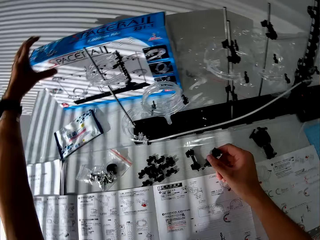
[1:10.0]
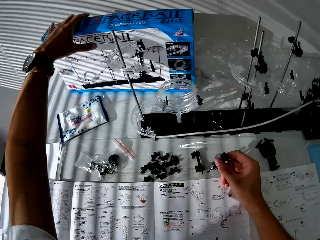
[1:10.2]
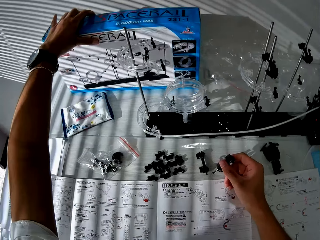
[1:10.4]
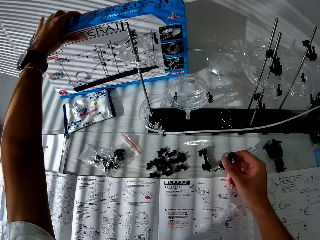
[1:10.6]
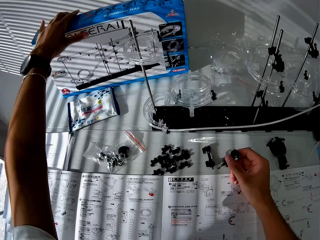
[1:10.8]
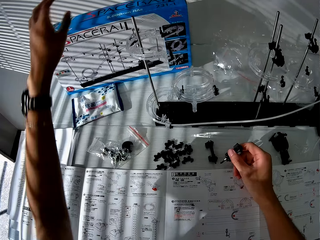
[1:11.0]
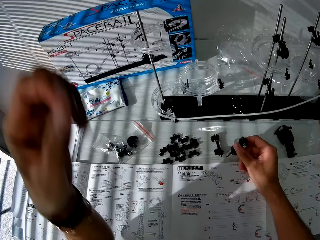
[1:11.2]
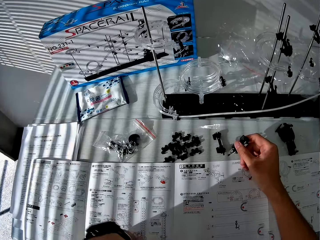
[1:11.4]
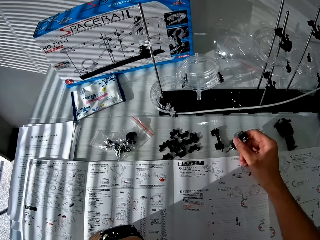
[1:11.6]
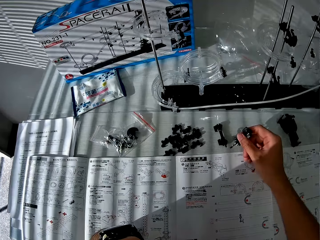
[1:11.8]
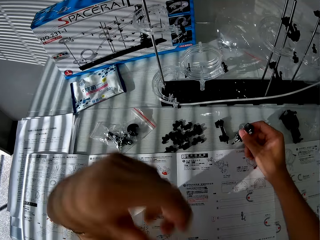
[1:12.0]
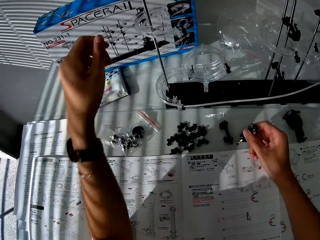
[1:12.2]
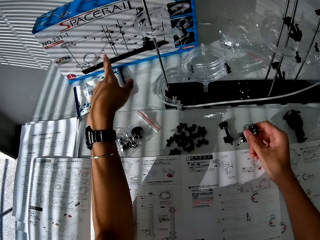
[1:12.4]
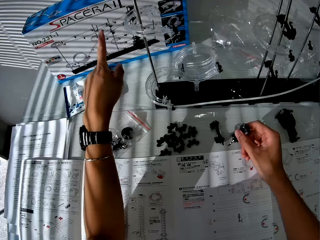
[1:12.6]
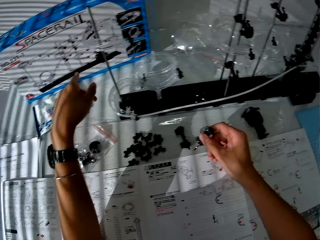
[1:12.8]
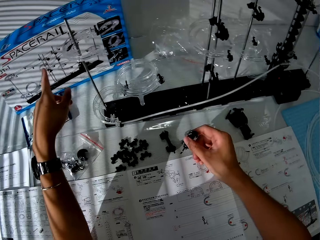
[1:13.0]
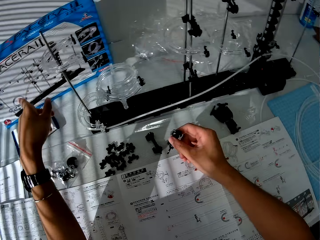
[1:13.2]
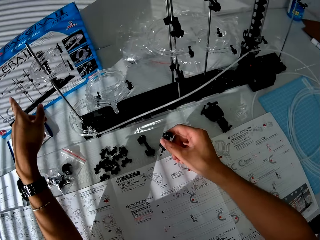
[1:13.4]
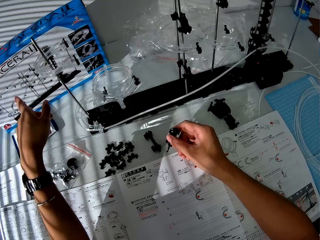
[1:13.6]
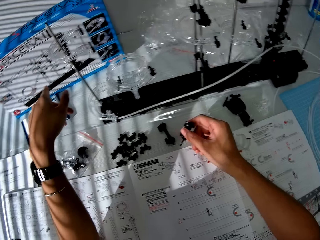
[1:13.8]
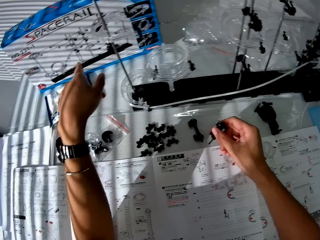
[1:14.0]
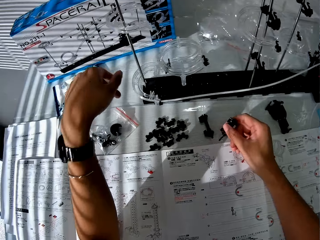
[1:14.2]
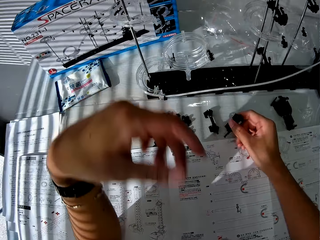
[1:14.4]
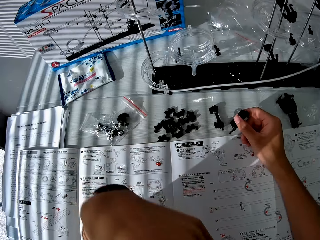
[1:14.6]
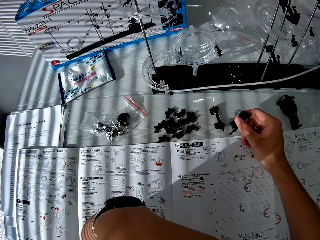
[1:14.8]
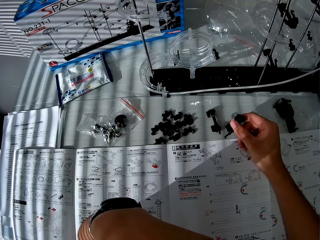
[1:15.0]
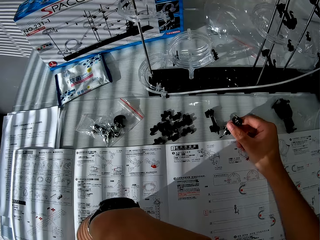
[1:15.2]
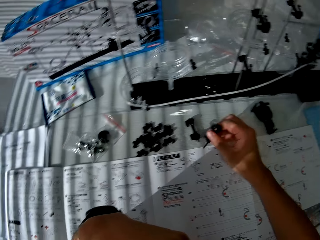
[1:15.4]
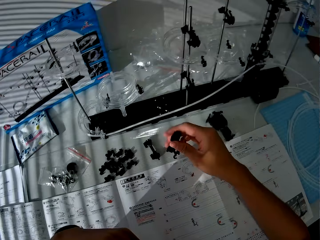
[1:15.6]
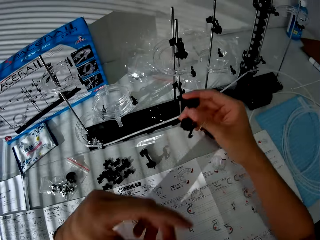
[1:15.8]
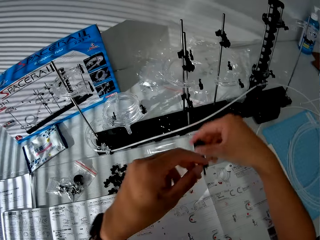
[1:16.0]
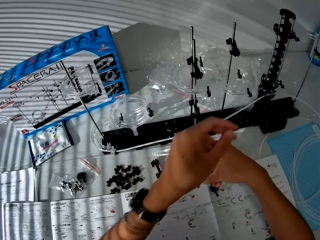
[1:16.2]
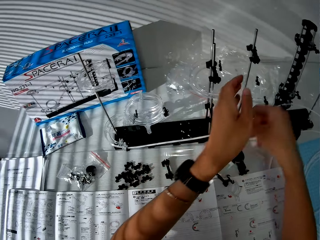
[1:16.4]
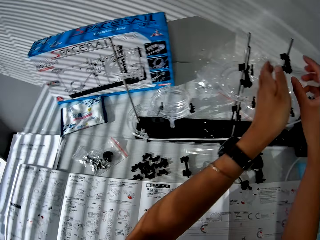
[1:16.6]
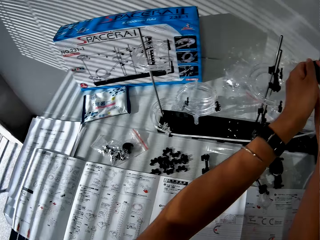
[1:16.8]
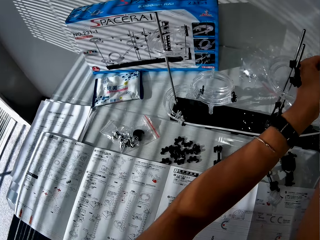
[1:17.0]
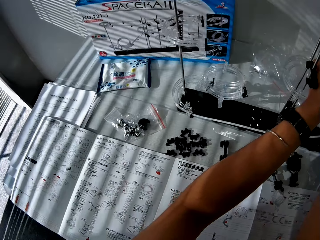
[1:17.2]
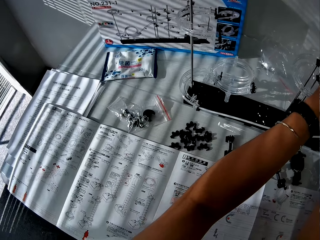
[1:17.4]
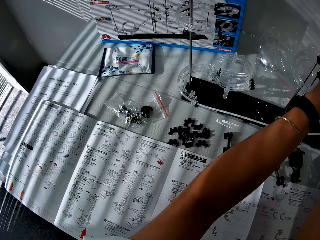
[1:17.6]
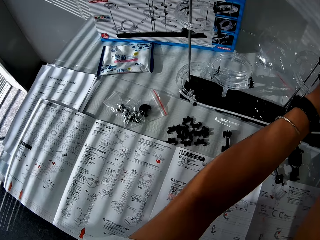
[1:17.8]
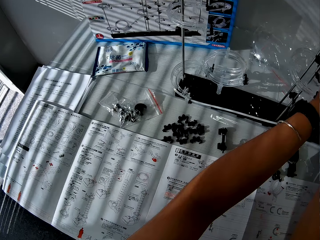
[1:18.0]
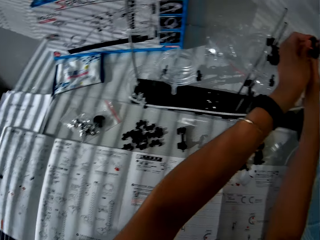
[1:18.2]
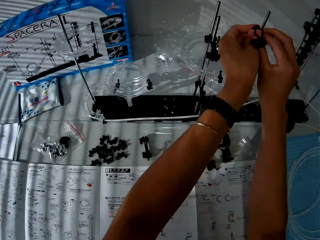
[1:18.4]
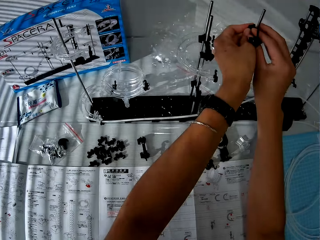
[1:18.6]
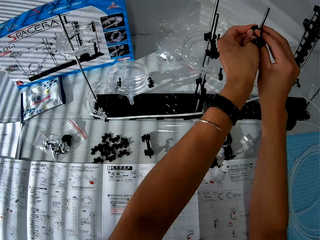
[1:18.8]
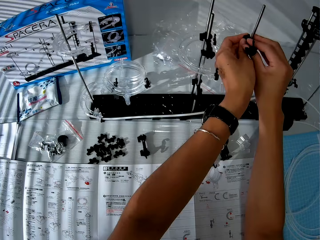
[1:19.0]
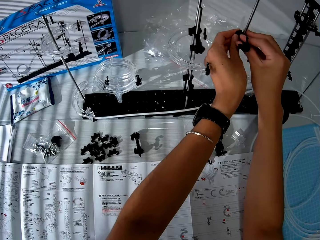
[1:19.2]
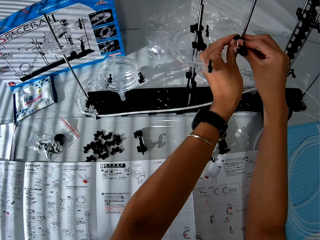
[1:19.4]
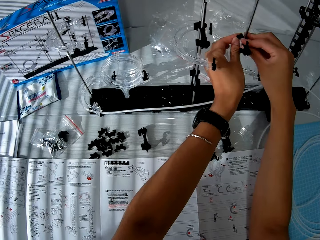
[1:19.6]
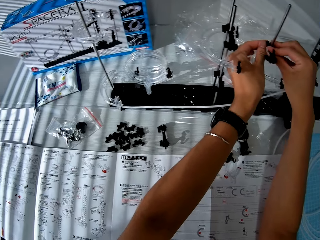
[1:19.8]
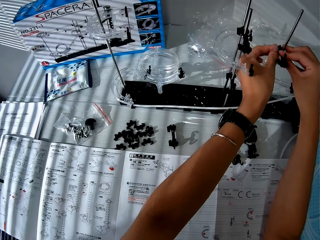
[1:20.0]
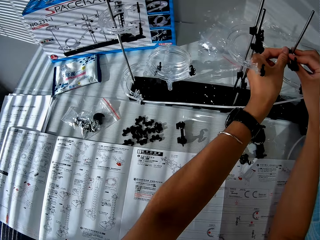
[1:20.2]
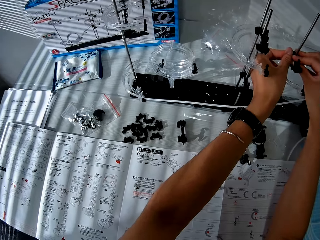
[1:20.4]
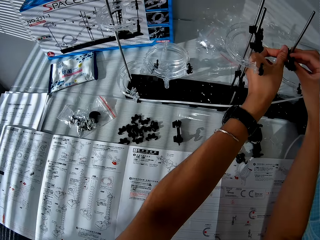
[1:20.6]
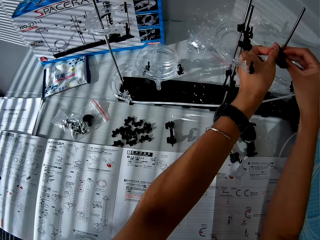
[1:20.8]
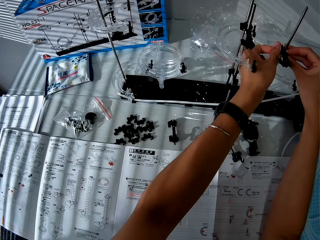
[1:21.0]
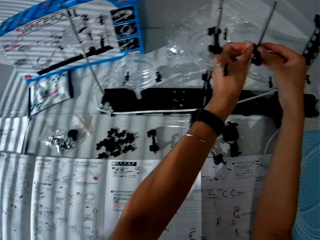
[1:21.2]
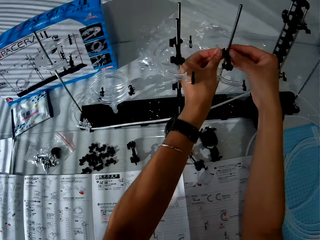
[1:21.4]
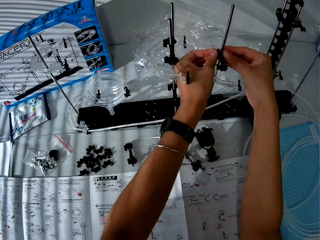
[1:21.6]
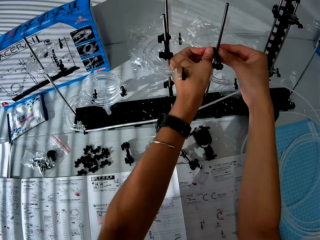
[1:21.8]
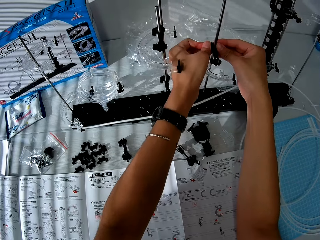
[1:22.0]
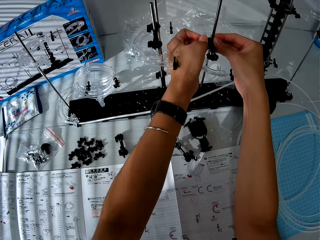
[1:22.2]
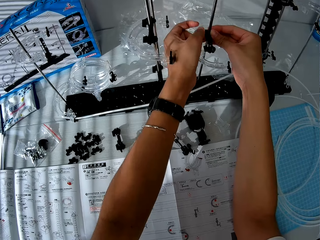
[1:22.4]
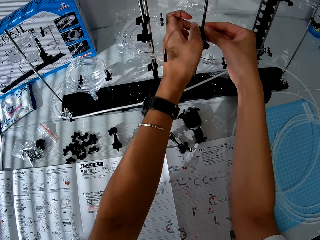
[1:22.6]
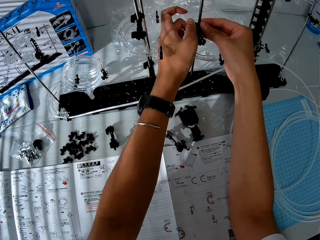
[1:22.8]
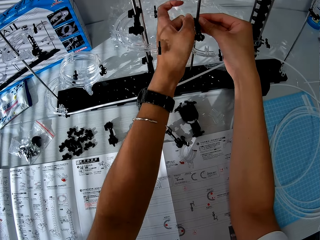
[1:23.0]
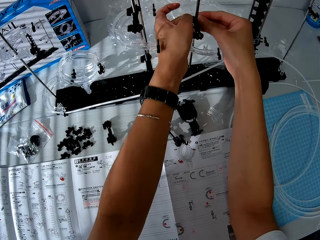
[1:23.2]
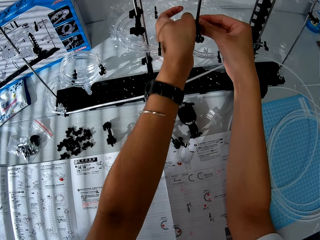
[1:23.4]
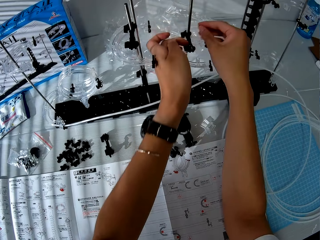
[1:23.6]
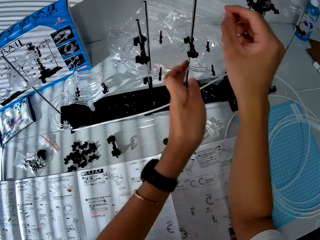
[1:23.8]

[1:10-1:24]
The camera wearer lifts his hand. He pulls a spacerail box. He adjusts a pack with his left hand. He withdraws his hand. He points at the spacerail box. He moves his finger. He withdraws his hand. He moves his hand and holds a spacerail part. He adjusts the toy setup. He holds the spacerail part on a shaft. He moves the spacerail part on the shaft. He moves a camera. He tightens the spacerail part on the shaft.

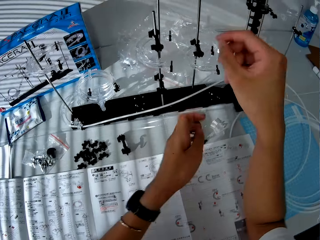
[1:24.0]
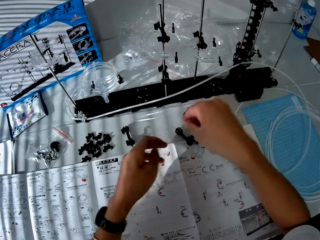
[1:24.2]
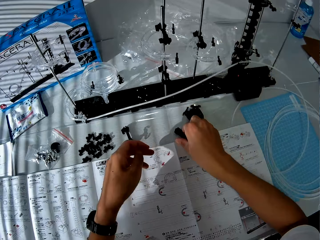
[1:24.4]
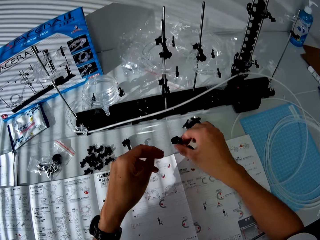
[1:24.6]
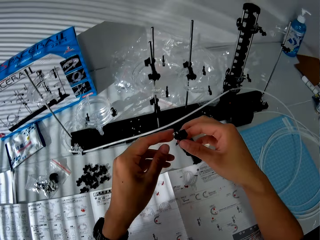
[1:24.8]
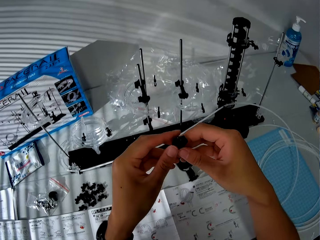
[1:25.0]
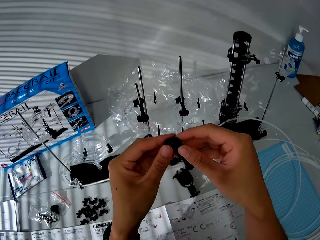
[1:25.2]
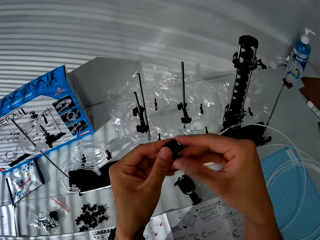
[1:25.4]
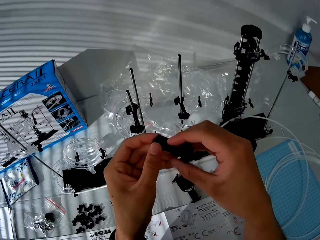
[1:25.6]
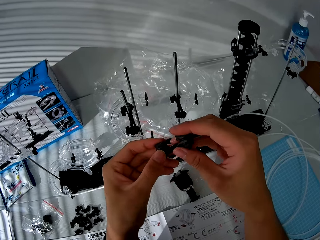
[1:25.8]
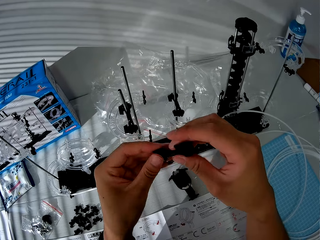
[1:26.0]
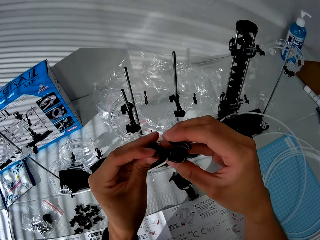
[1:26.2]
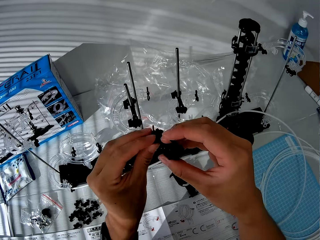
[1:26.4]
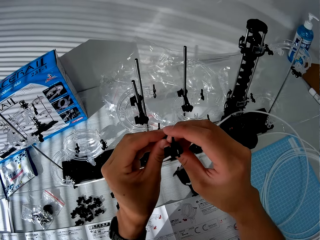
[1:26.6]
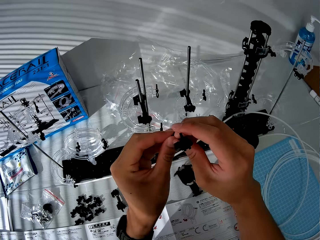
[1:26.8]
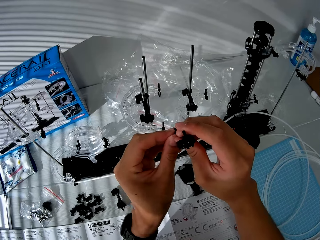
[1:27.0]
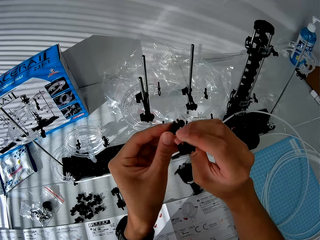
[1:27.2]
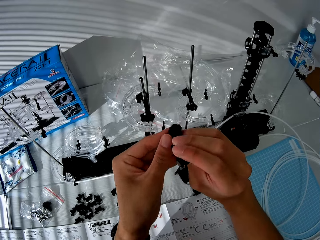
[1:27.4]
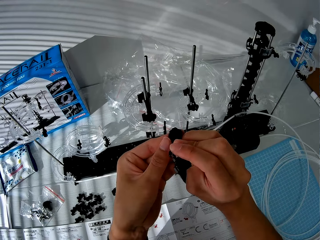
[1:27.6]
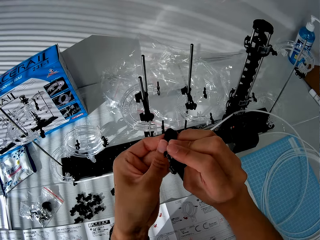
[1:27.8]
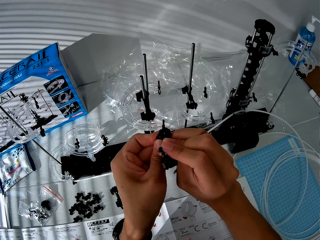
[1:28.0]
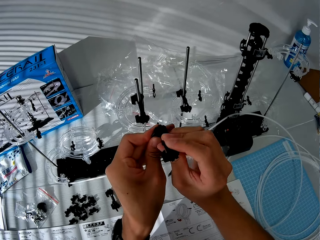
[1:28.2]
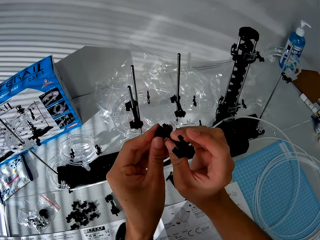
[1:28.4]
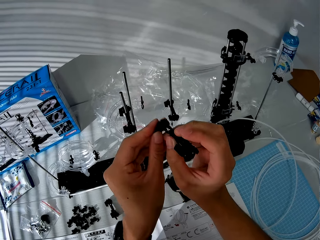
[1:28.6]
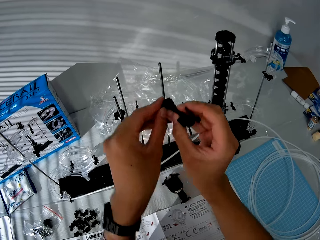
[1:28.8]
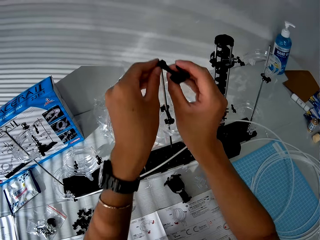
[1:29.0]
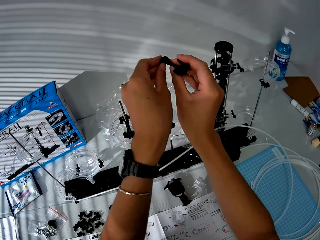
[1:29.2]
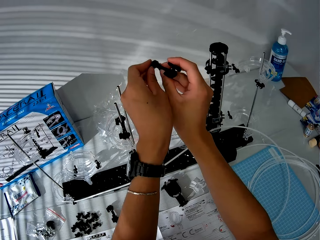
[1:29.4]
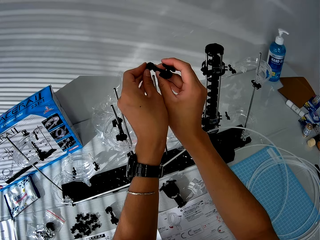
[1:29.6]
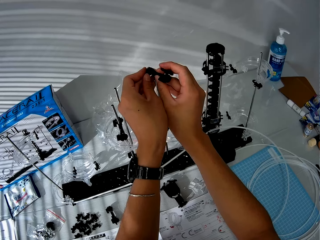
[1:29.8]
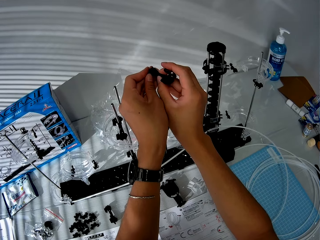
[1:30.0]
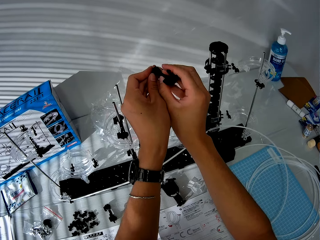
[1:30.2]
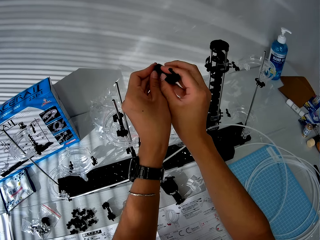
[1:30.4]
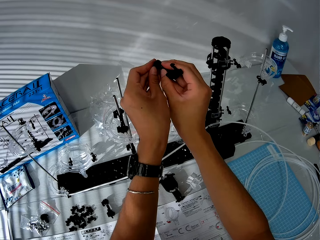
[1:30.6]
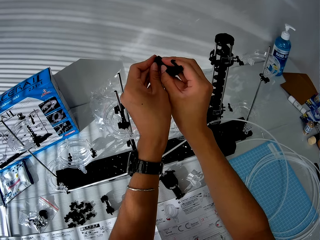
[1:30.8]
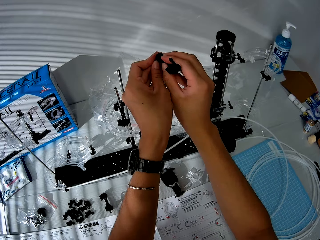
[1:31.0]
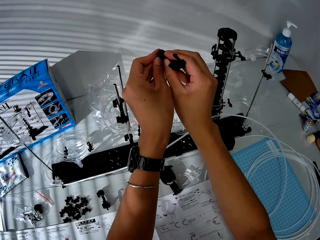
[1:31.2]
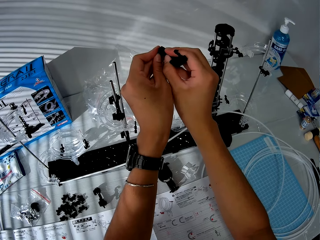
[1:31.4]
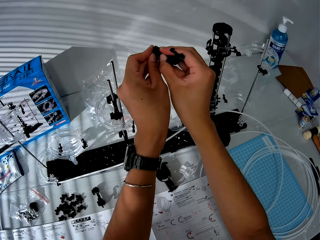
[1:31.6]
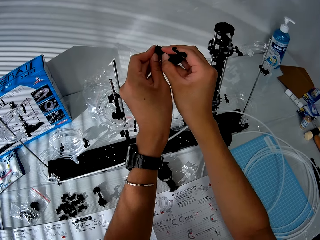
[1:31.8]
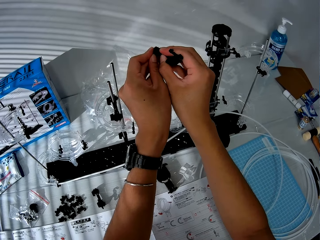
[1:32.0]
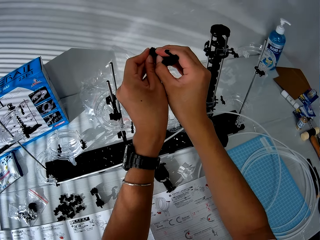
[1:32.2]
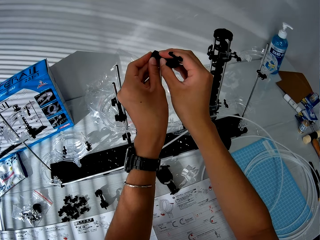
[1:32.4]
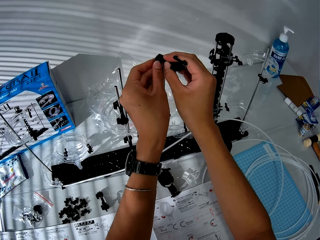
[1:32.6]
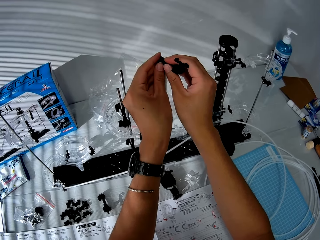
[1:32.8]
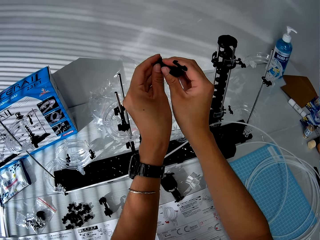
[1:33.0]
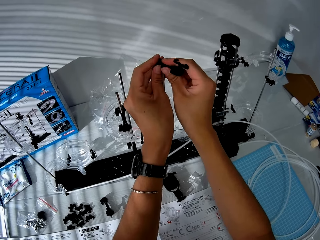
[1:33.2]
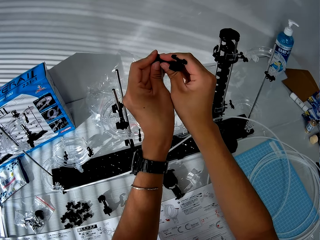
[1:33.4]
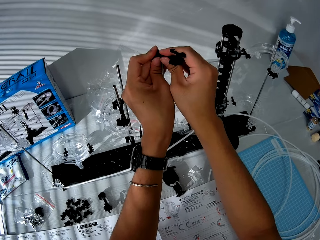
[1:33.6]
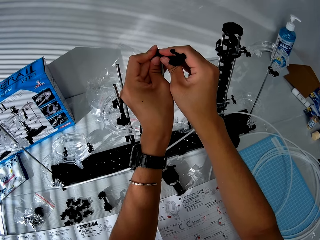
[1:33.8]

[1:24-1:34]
The camera wearer picks up a spacerail part on the table and withdraws his hands. He holds the spacerail part, turns the spacerail part, and loosens the spacerail part. He attaches it to the main setup. He holds the spacerail part on a shaft. He fixes the spacerail part on the shaft.
